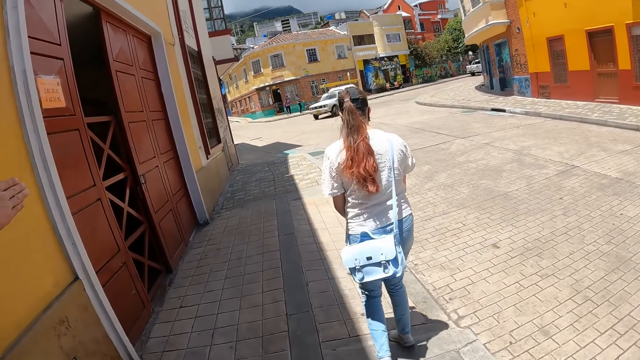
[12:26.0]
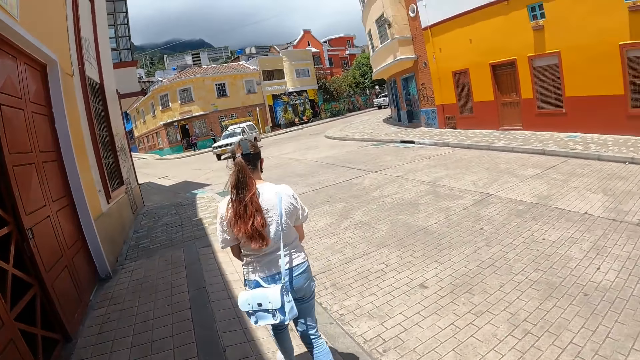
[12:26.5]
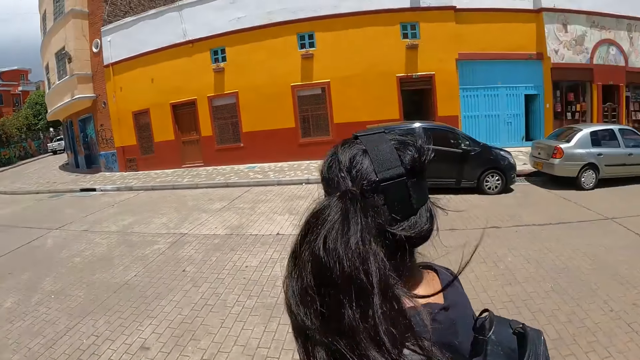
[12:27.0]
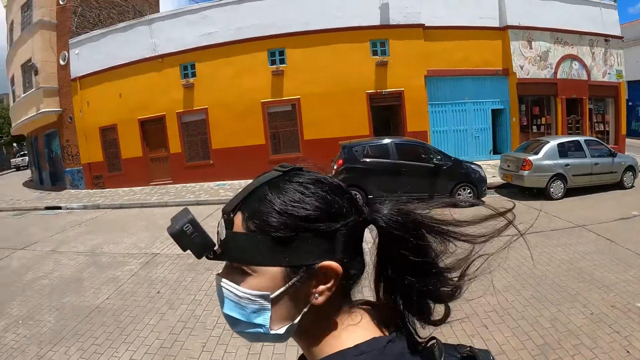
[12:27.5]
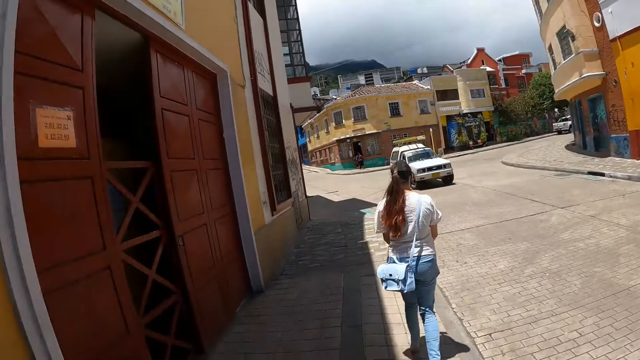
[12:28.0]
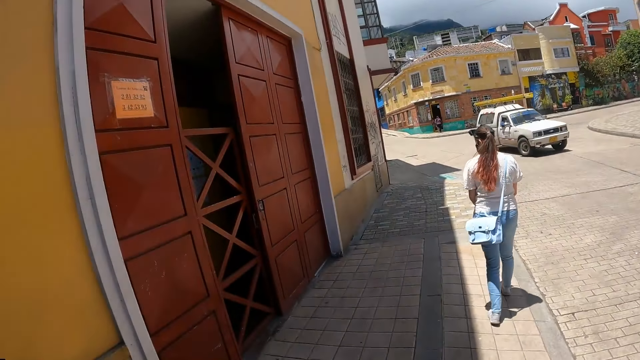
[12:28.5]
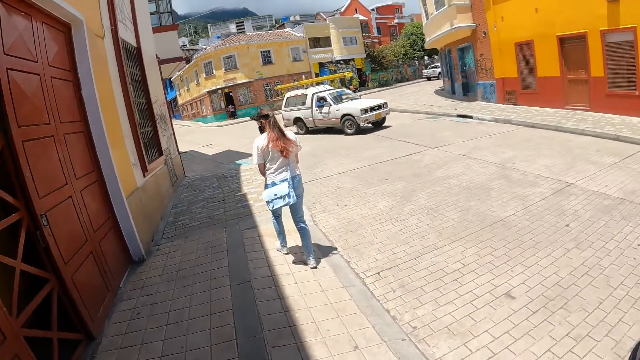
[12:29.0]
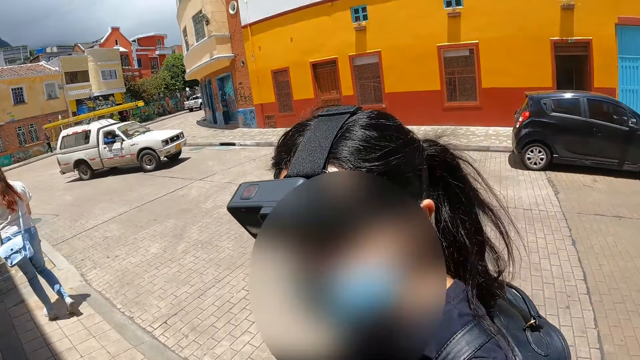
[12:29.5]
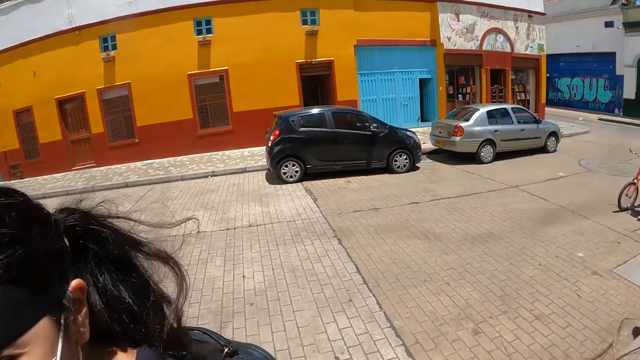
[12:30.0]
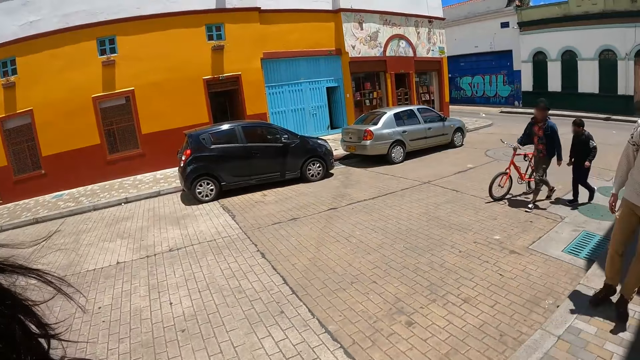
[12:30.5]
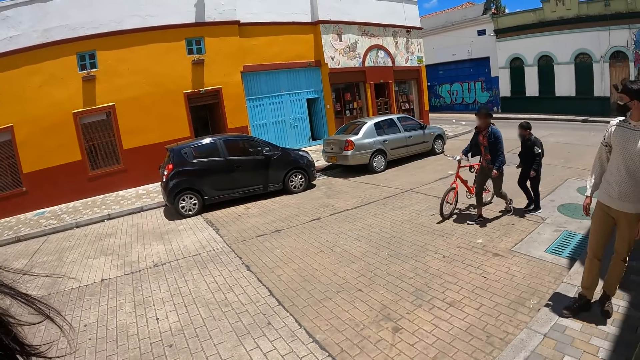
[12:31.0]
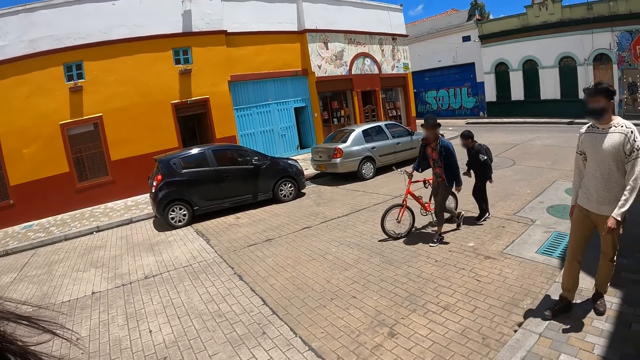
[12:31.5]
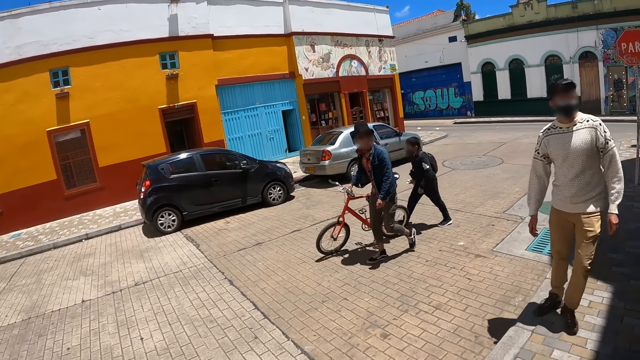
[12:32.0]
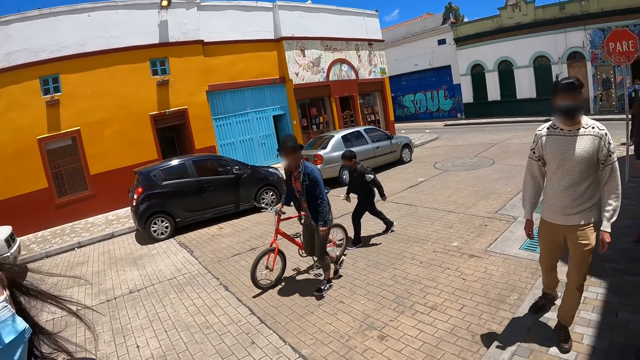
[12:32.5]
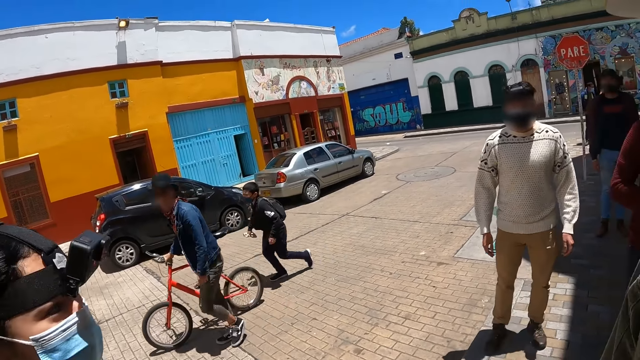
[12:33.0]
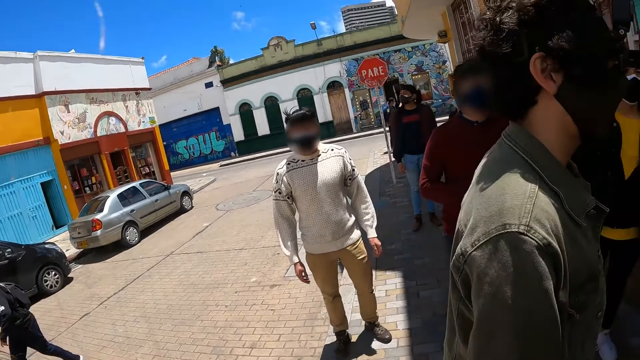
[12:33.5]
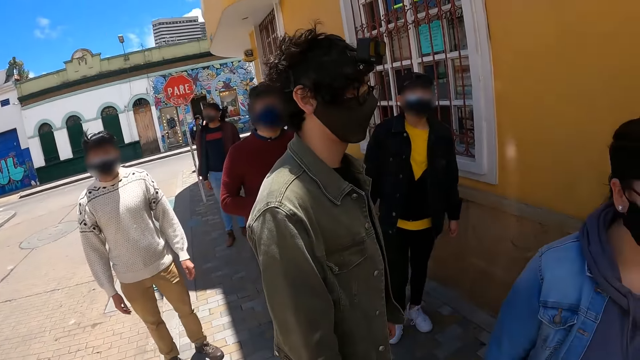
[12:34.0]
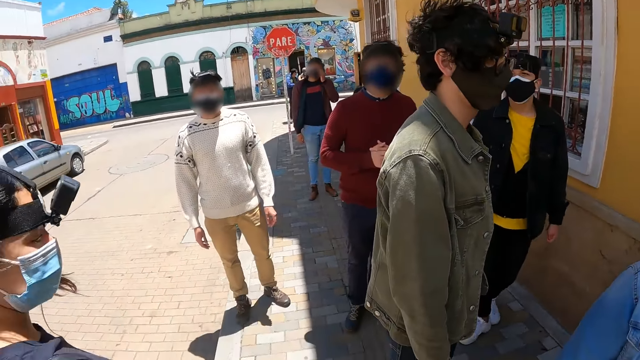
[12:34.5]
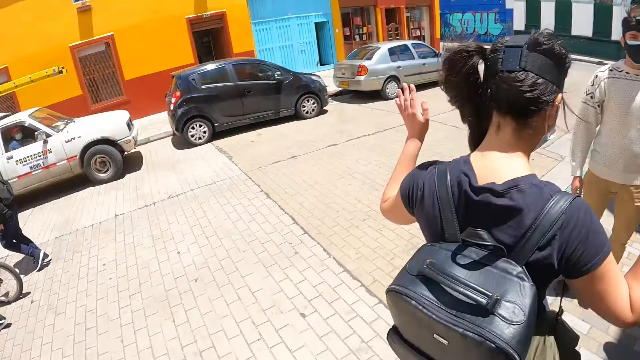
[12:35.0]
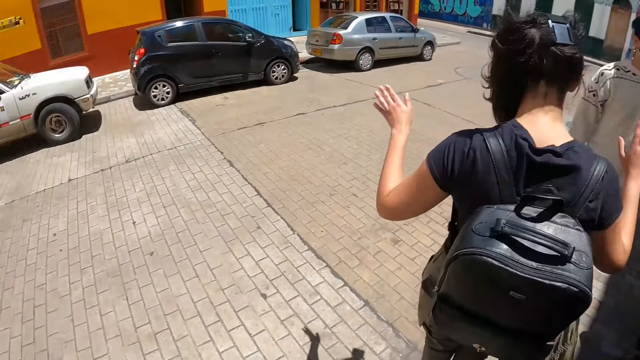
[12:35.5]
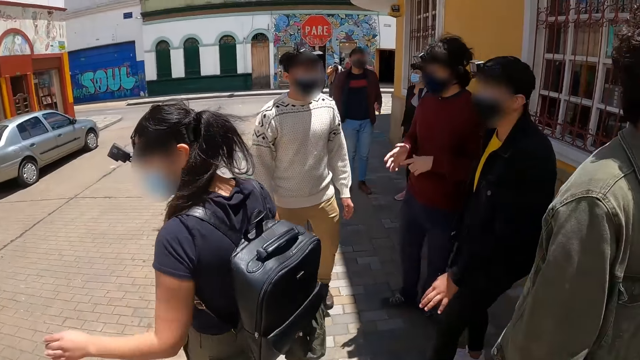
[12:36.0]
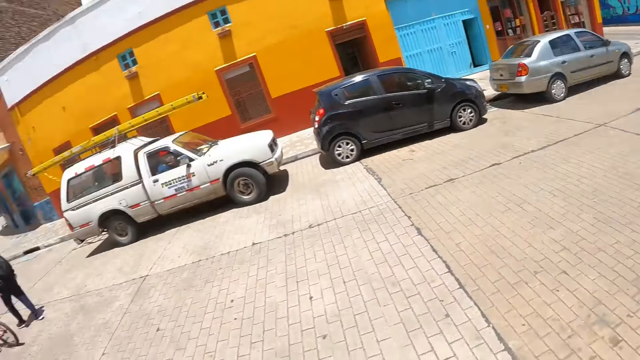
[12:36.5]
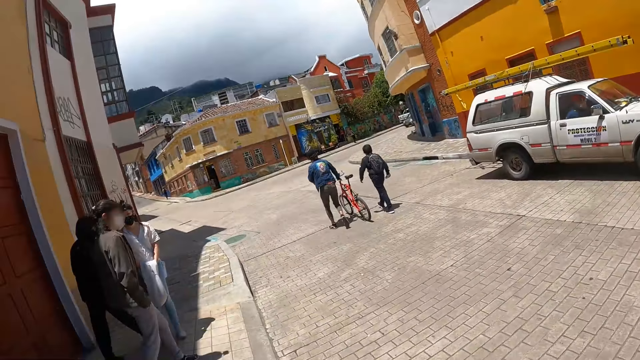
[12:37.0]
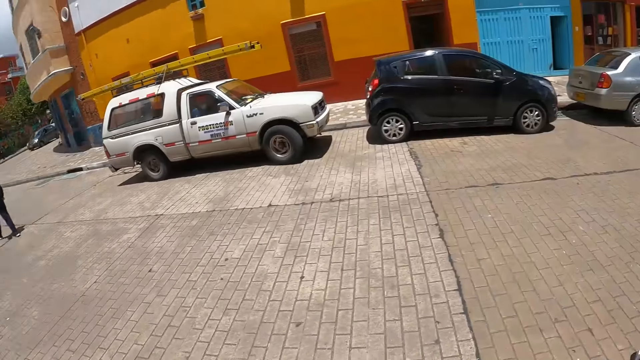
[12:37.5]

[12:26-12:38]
The camera wearer looks around.

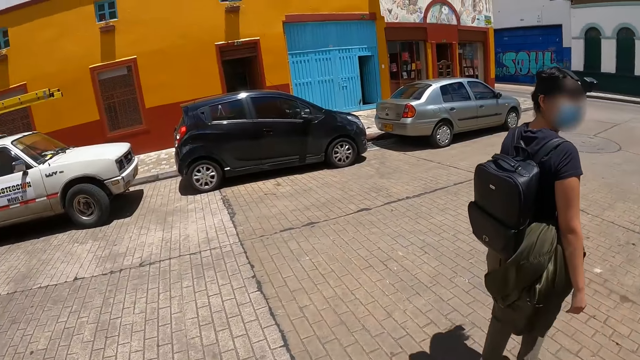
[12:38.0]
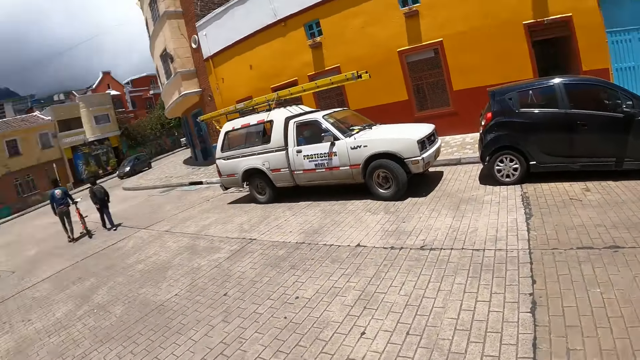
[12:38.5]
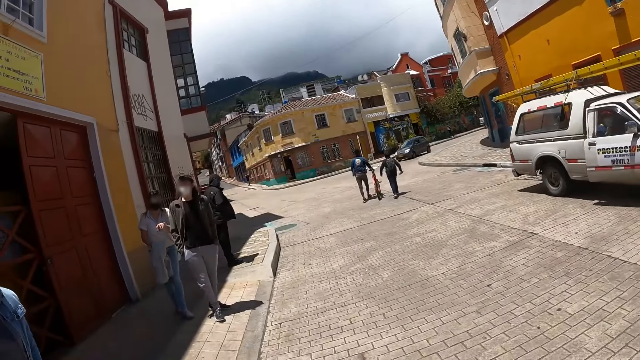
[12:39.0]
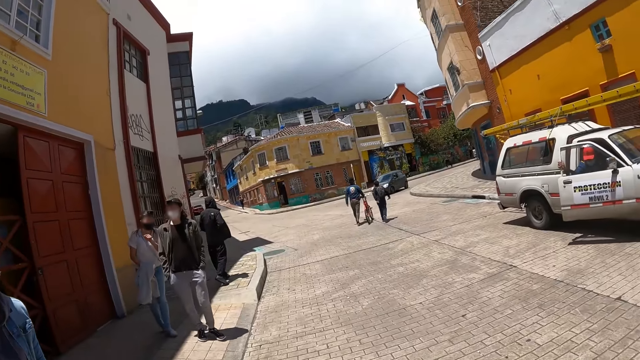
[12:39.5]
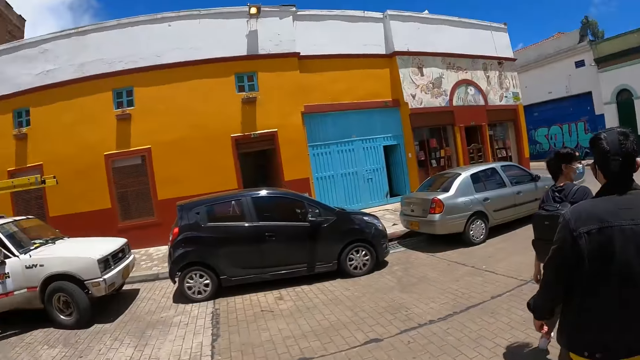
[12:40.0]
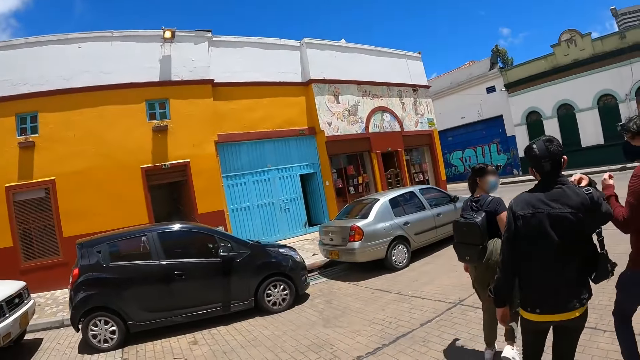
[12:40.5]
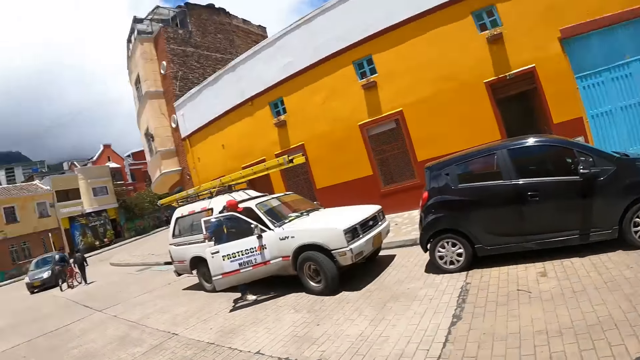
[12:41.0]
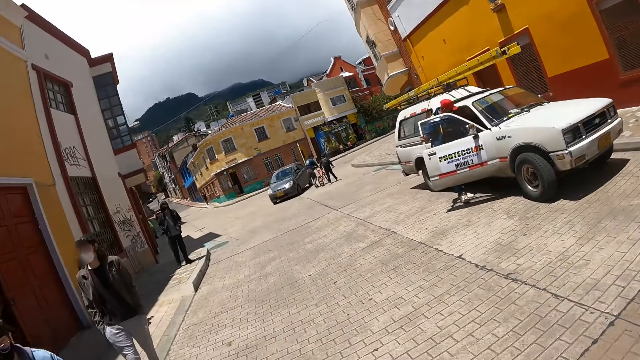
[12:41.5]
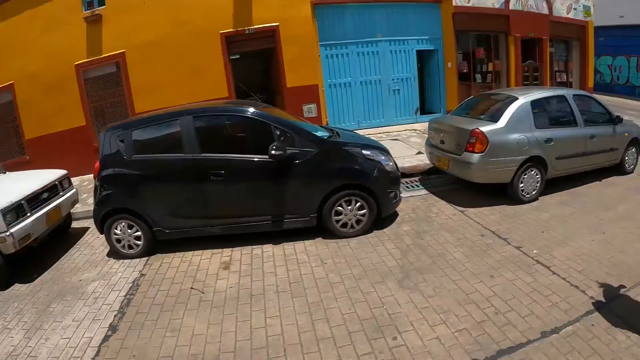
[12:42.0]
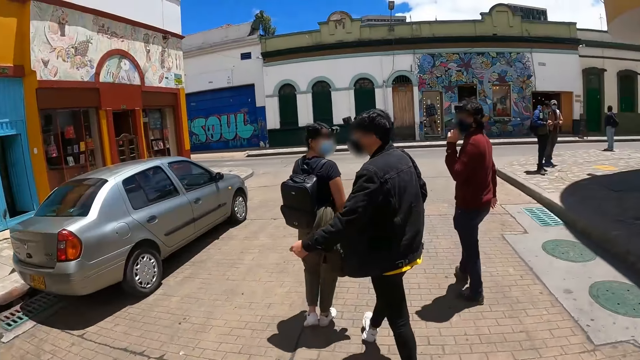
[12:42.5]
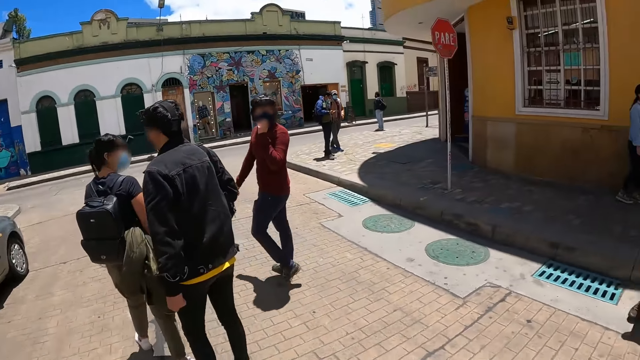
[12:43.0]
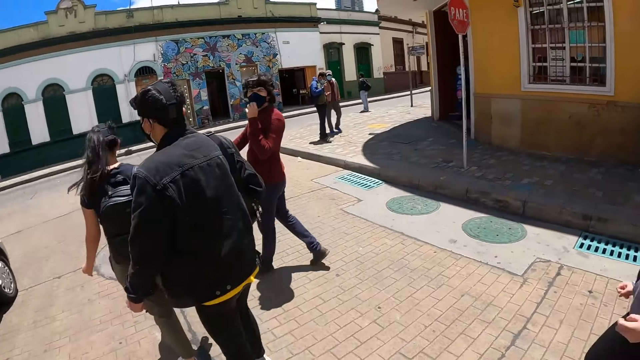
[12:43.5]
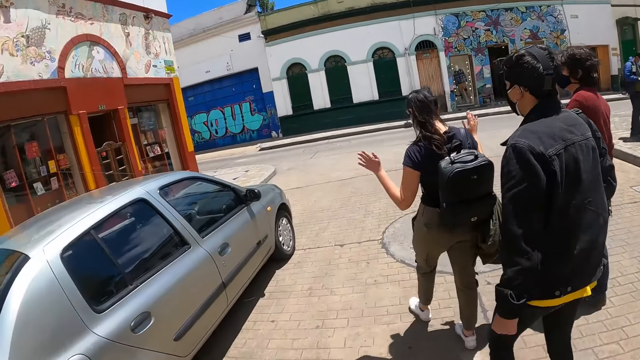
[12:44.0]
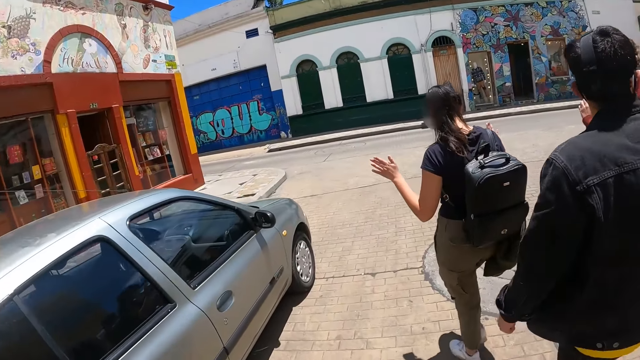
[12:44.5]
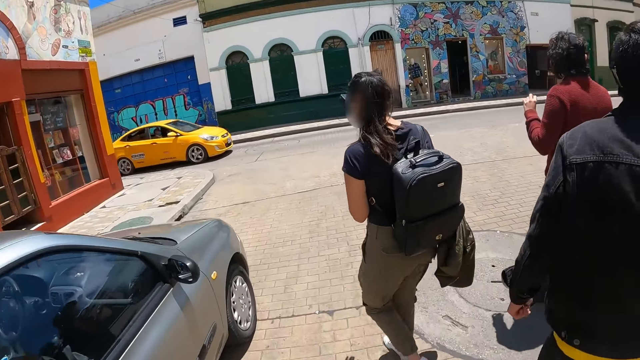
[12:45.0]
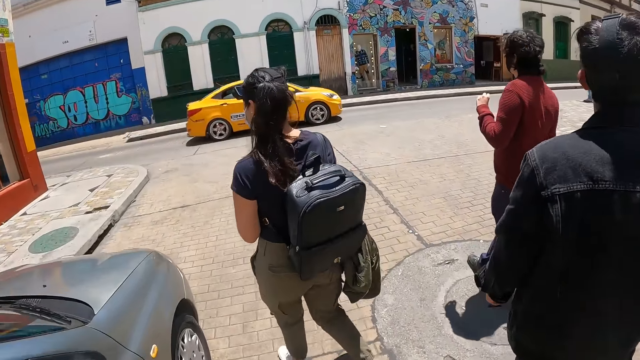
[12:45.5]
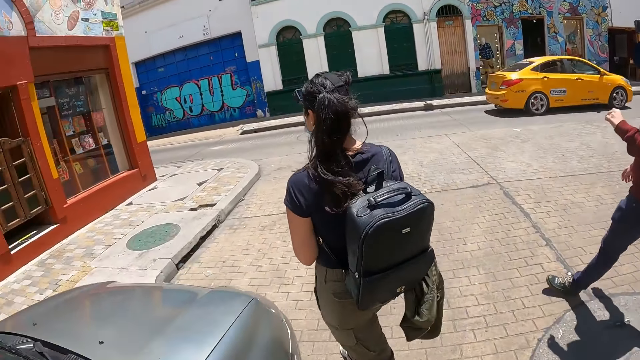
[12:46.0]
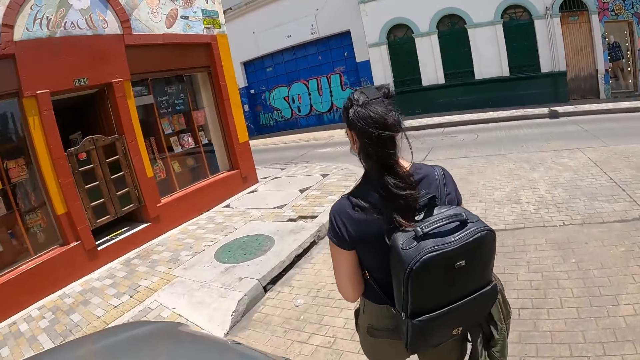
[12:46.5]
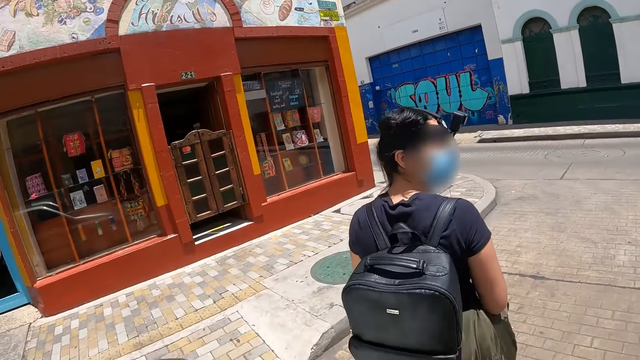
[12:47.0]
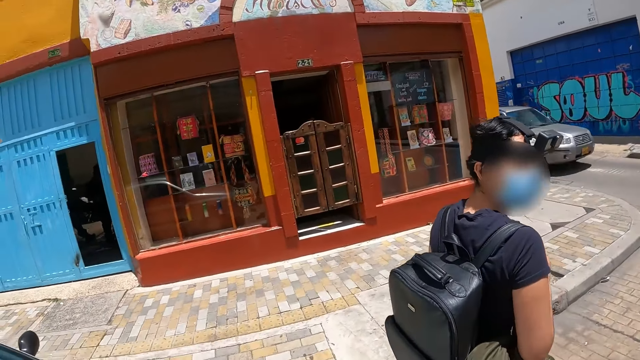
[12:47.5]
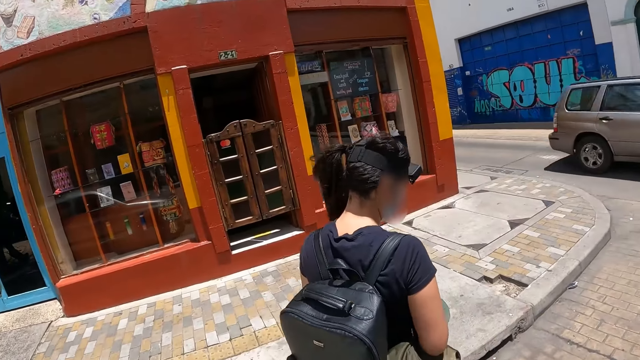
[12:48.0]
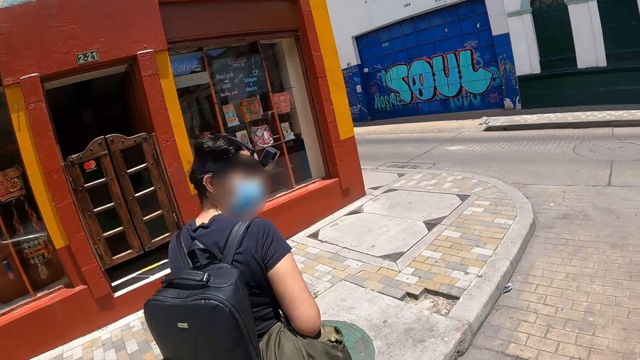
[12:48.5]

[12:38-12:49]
The camera wearer crosses the road. They cross the road.
